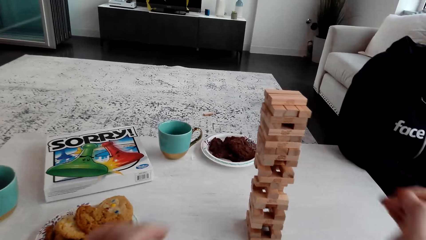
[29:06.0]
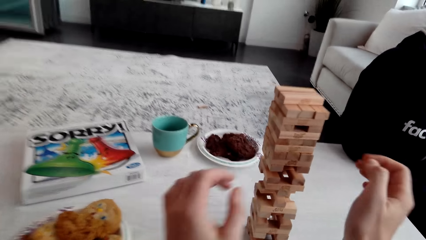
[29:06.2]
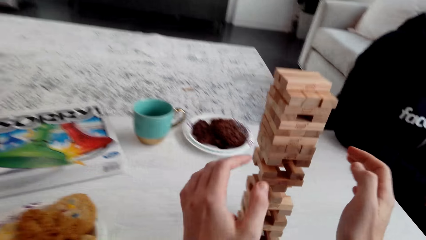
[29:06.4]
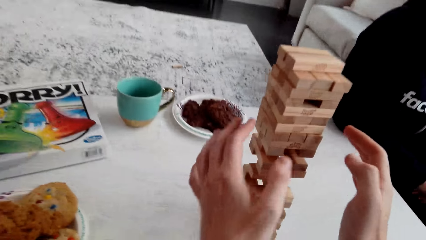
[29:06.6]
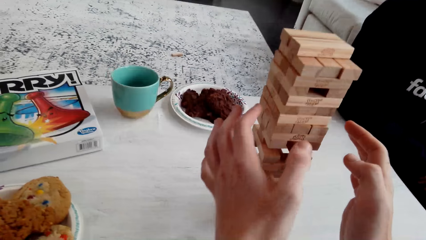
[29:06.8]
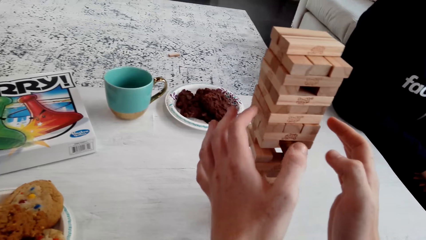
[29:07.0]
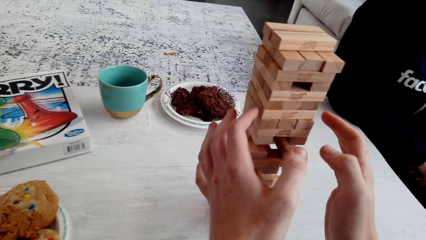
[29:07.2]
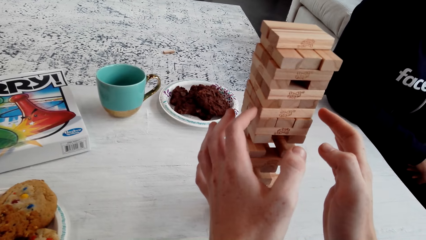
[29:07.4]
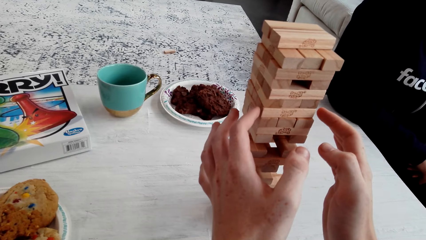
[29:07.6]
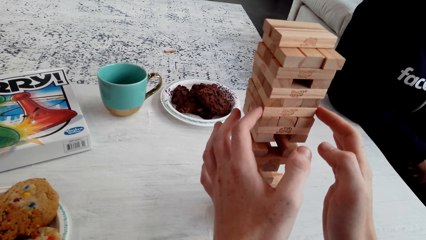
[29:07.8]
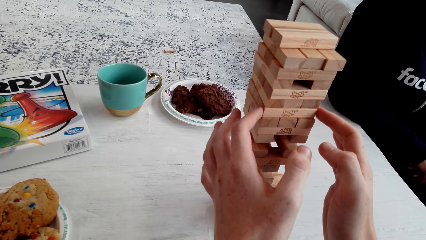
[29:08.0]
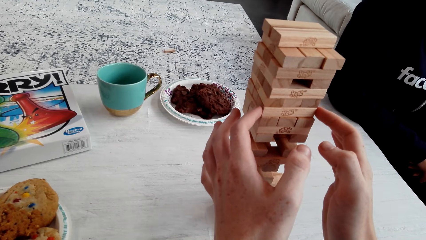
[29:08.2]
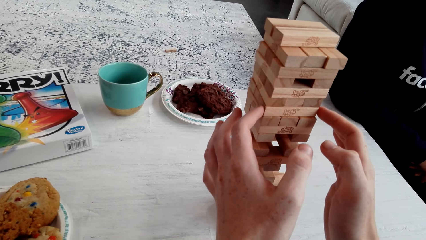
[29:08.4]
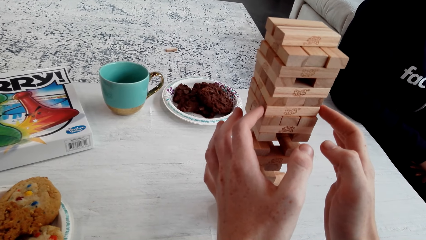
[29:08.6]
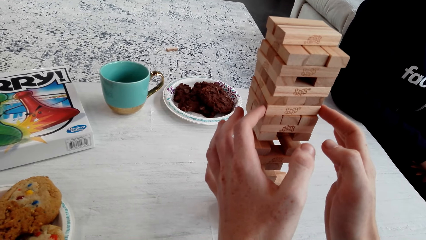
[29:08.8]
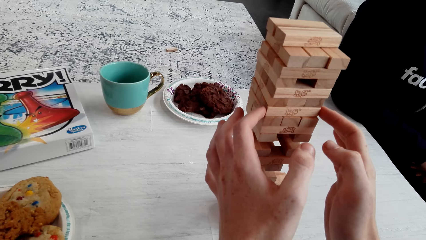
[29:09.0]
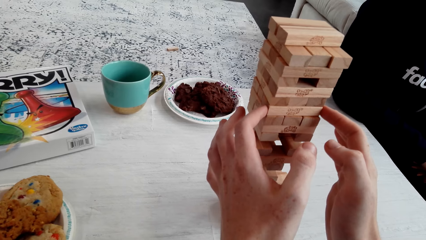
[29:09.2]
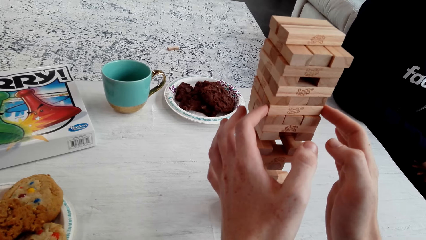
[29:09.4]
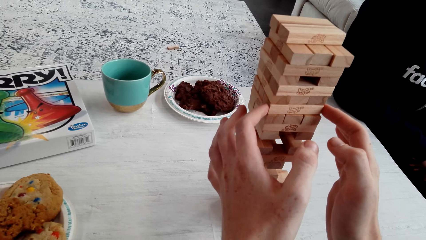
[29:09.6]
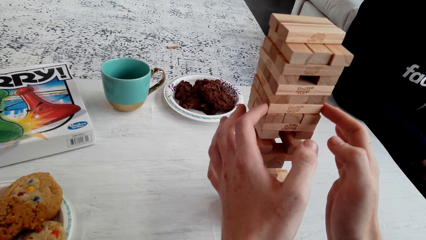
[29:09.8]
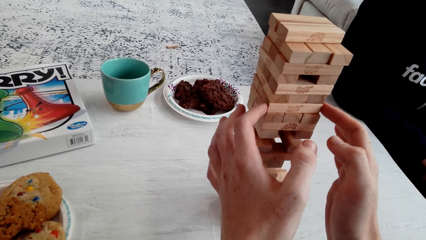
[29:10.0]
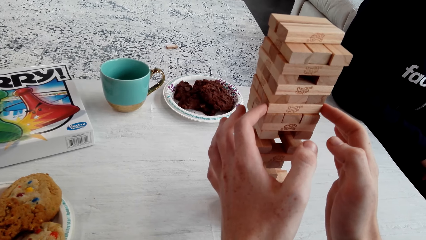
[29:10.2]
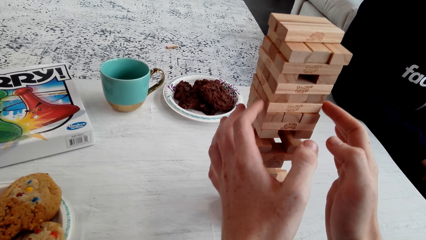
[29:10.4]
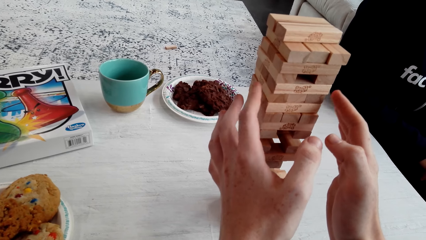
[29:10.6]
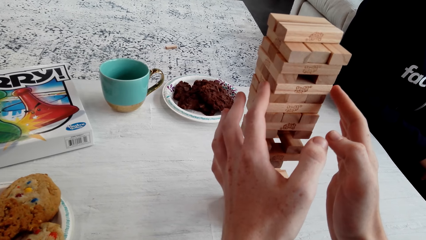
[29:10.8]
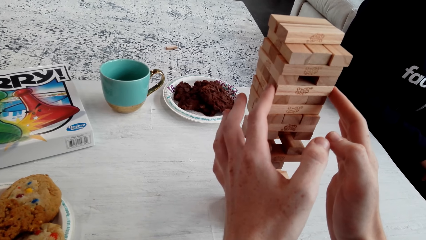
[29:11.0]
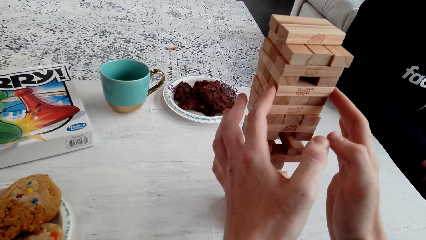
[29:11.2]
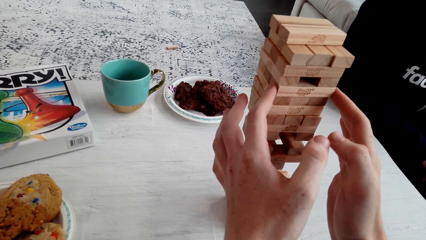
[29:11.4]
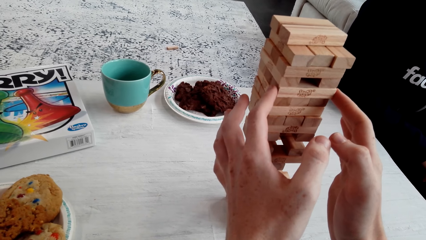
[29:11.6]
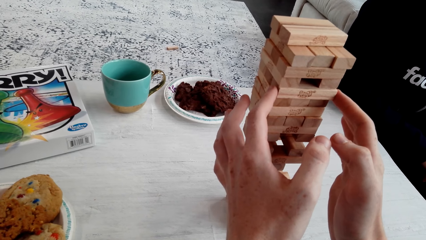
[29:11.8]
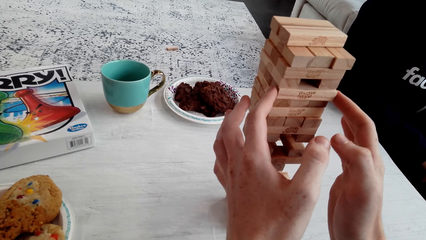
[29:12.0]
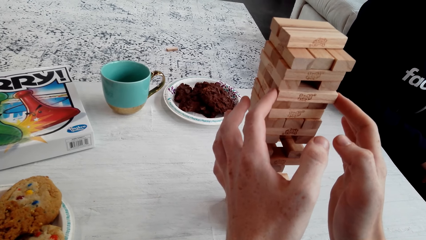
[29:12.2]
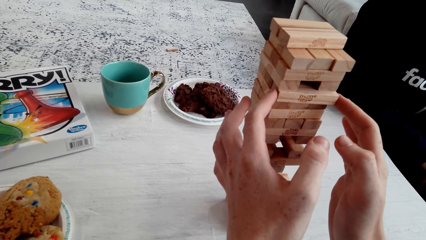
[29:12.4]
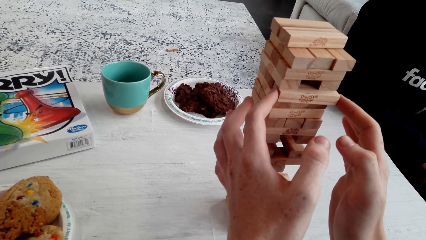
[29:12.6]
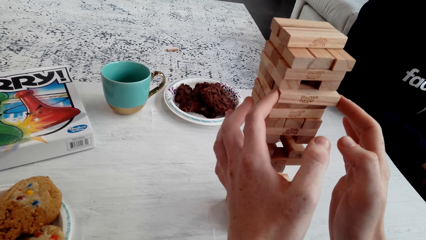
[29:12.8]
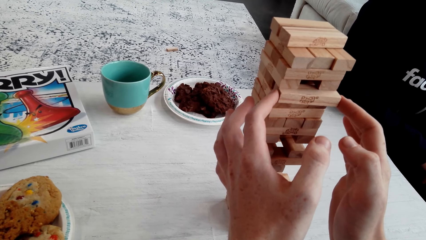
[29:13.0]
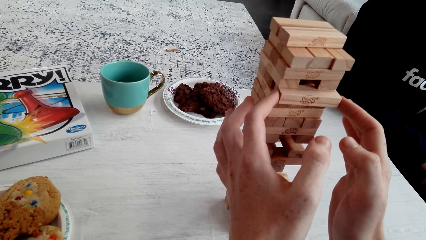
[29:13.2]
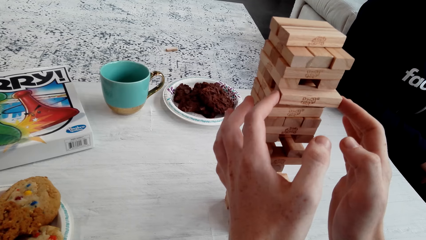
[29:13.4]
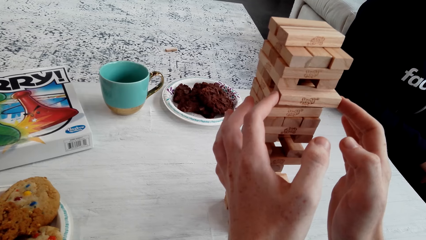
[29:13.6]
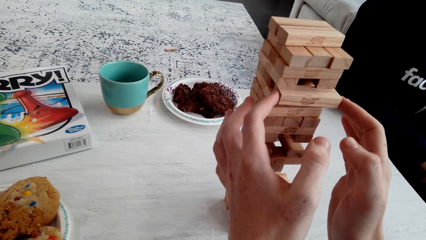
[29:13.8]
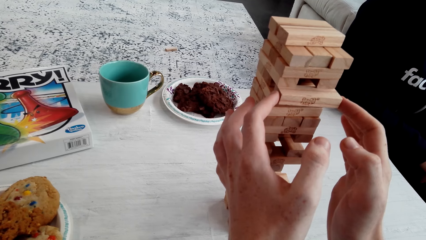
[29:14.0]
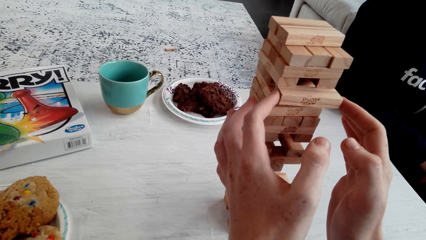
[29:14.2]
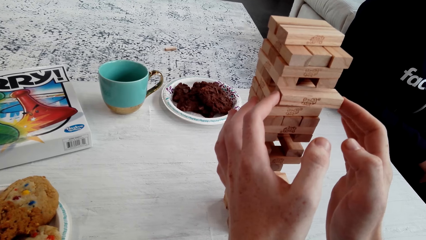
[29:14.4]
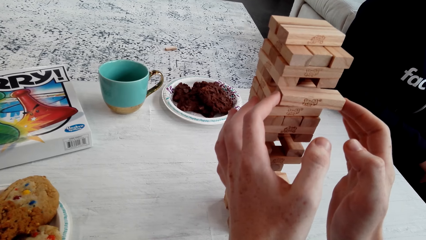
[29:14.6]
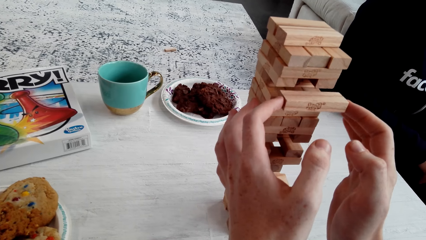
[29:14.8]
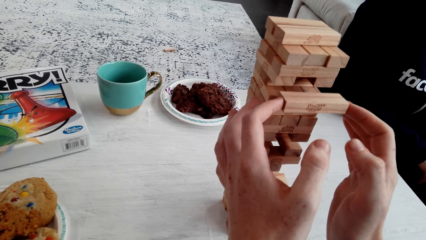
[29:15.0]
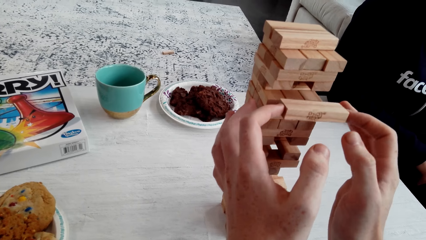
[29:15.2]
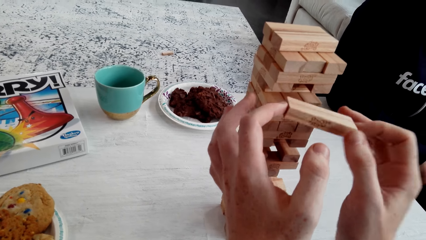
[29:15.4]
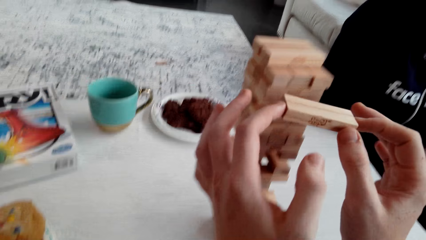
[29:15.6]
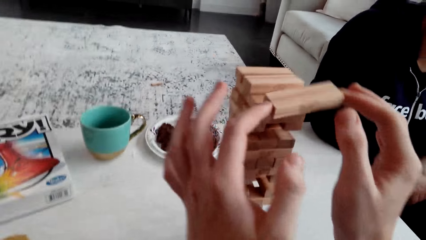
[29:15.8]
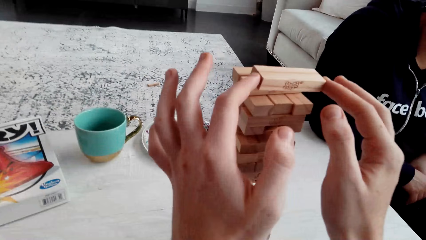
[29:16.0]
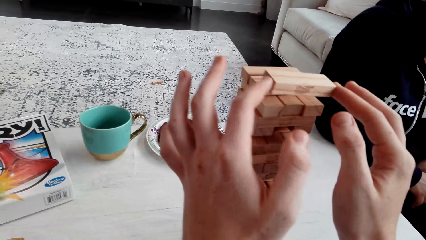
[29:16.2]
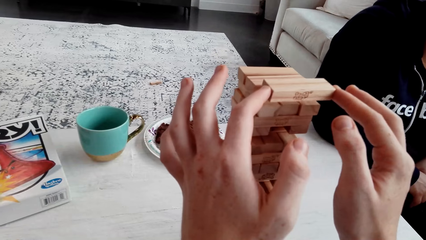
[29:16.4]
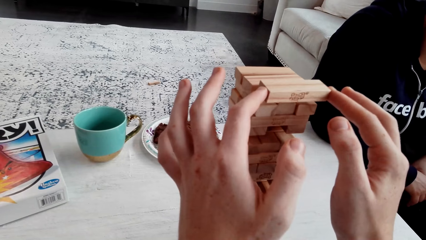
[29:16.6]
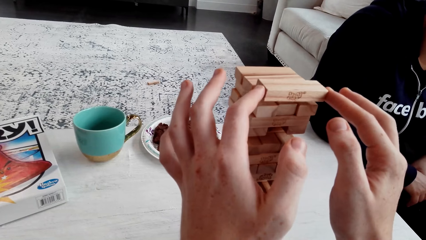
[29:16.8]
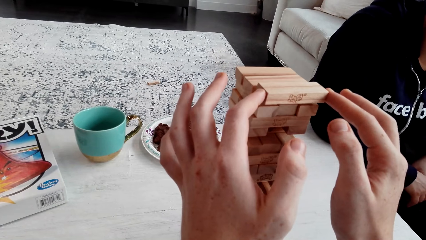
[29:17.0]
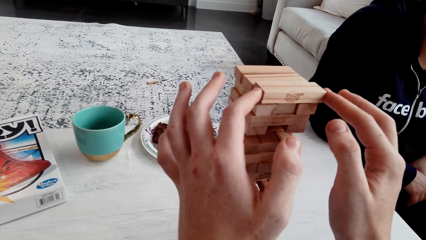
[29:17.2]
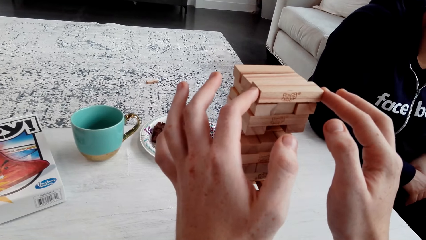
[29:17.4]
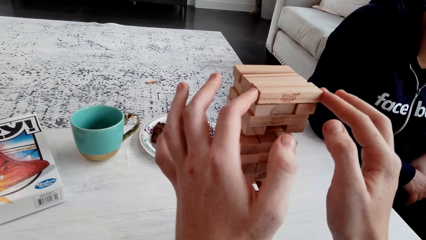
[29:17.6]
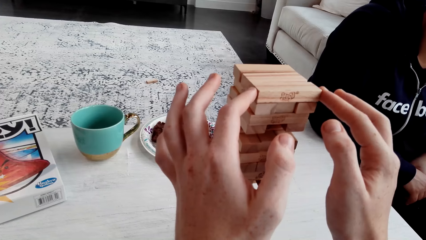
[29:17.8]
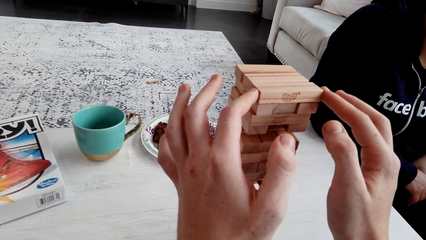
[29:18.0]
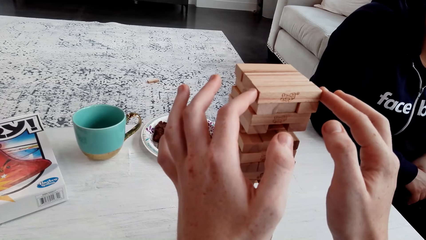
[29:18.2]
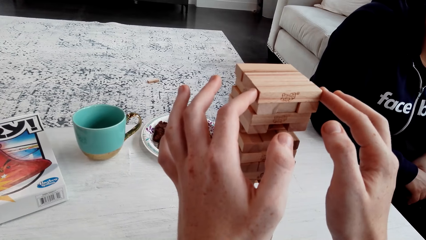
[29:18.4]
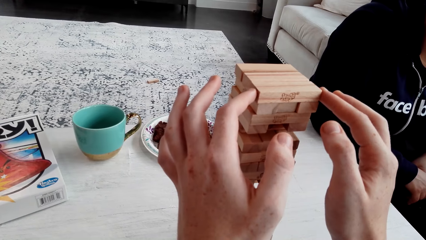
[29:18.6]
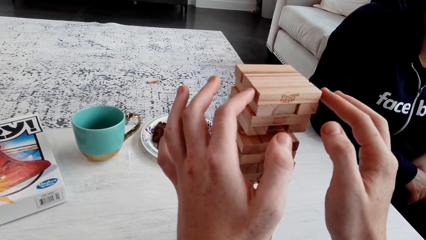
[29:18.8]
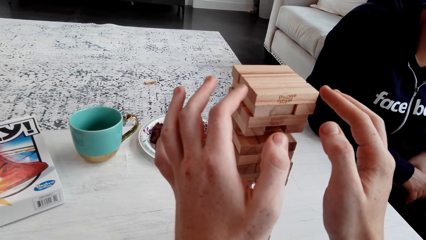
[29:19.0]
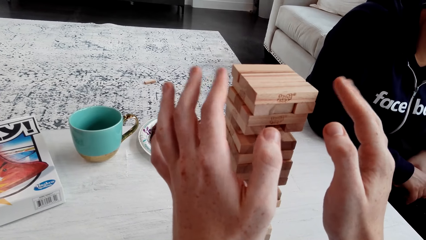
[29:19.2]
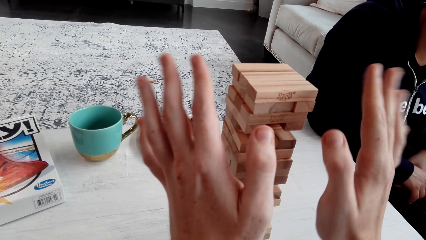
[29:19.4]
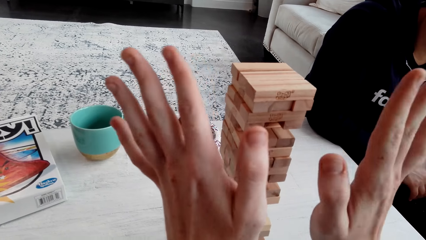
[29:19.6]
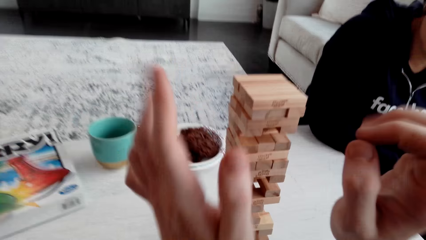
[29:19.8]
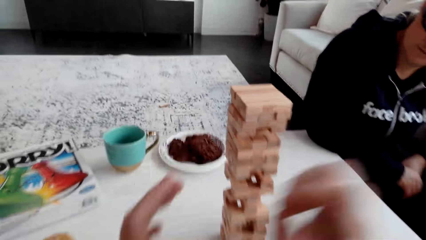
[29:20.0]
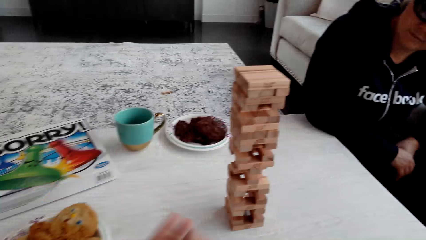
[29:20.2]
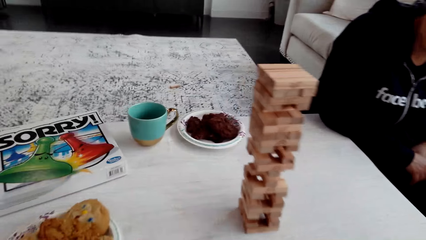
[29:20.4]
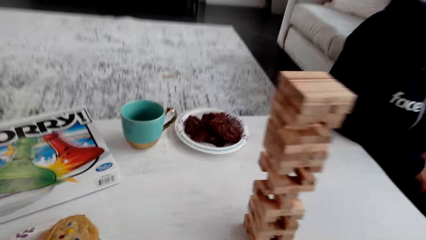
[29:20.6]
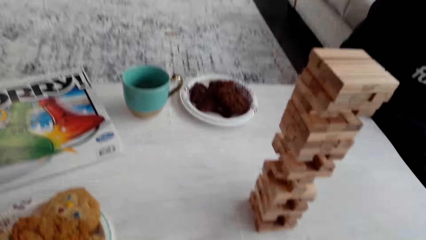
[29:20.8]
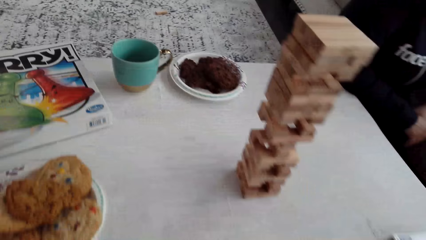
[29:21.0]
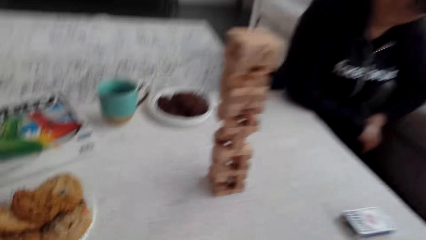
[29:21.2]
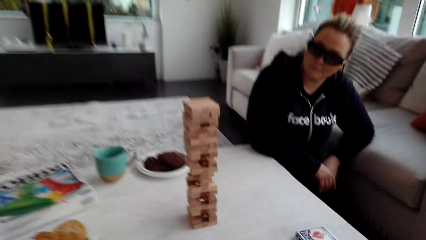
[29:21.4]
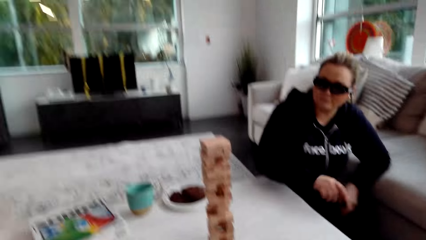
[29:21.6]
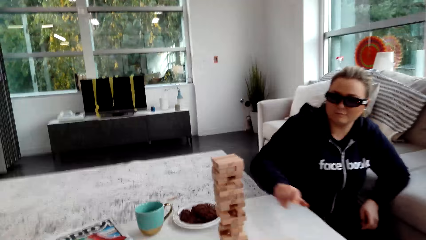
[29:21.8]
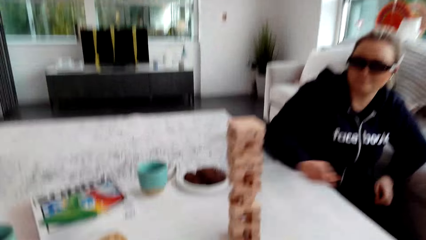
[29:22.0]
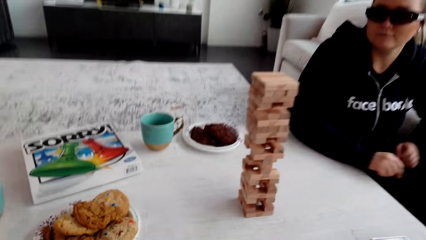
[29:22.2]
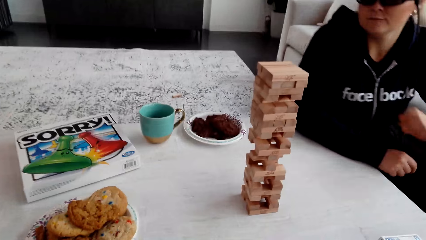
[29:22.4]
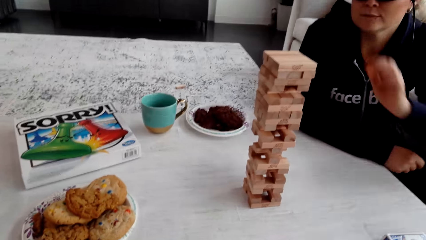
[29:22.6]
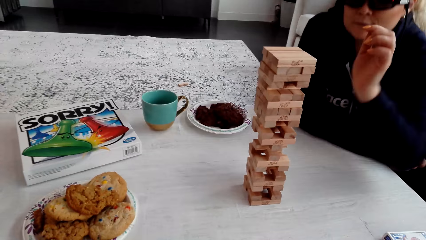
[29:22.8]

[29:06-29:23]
The camera wearer plays. He removes the wooden jenga piece with both his hands. He puts the wooden jenga piece on the top of the jenga with both his hands. He looks at the jenga.
